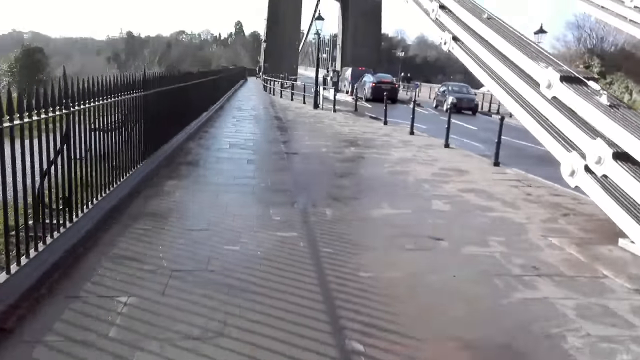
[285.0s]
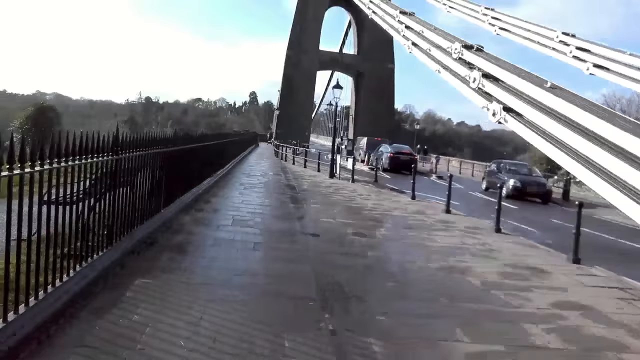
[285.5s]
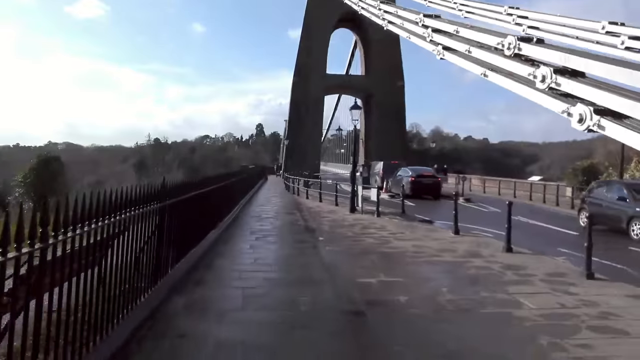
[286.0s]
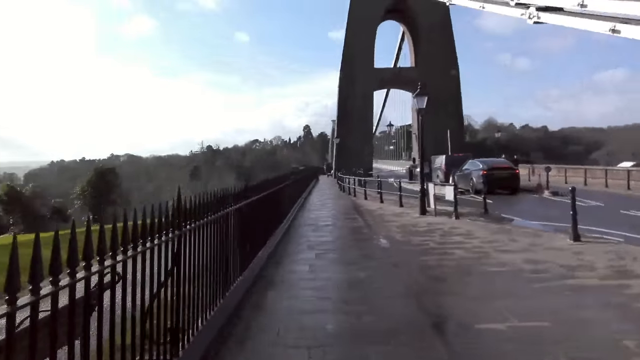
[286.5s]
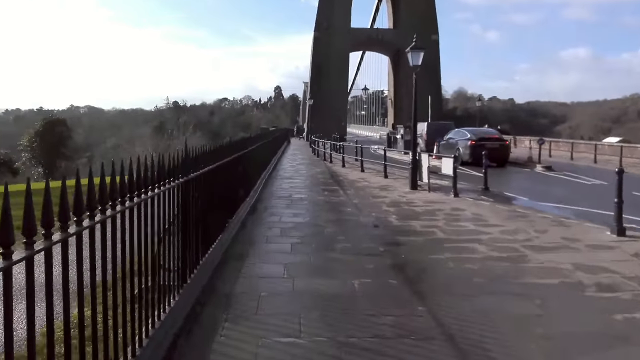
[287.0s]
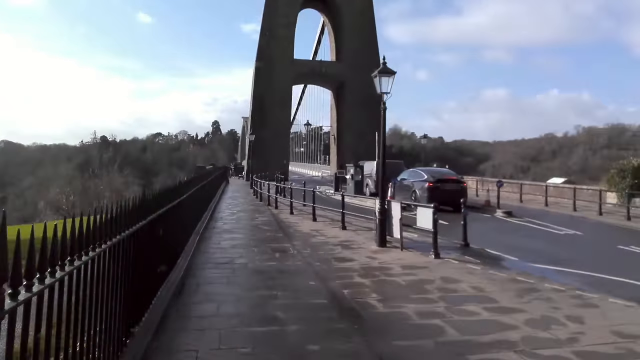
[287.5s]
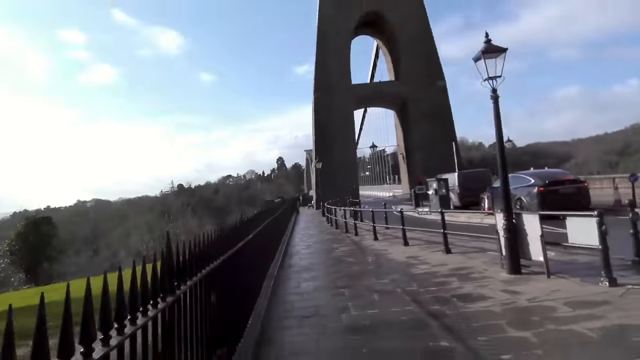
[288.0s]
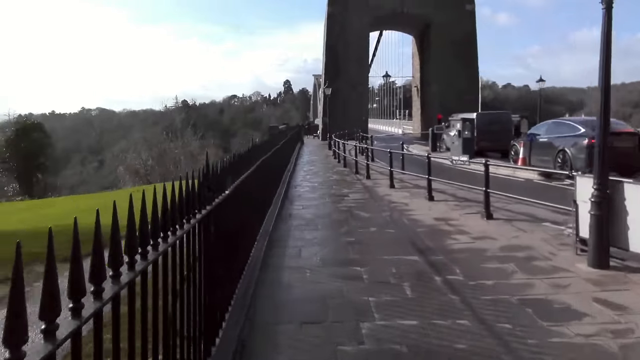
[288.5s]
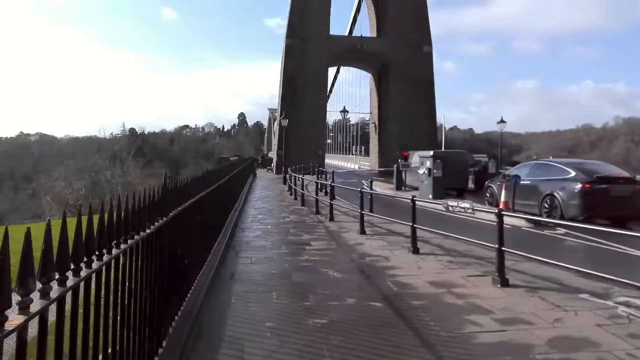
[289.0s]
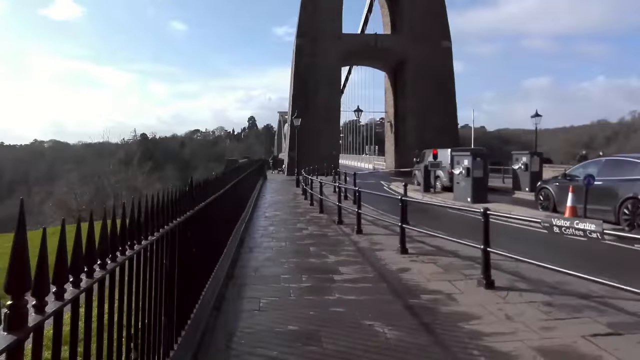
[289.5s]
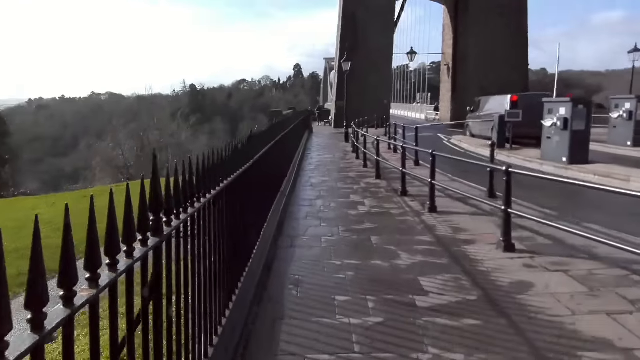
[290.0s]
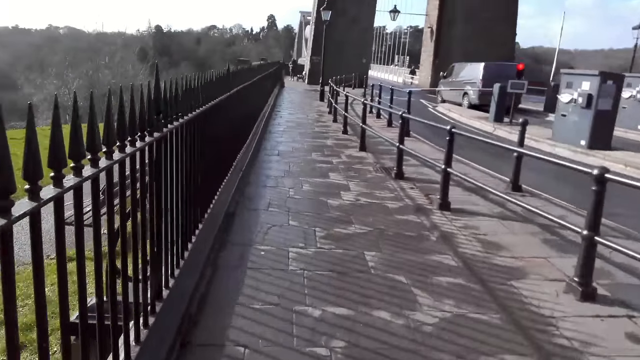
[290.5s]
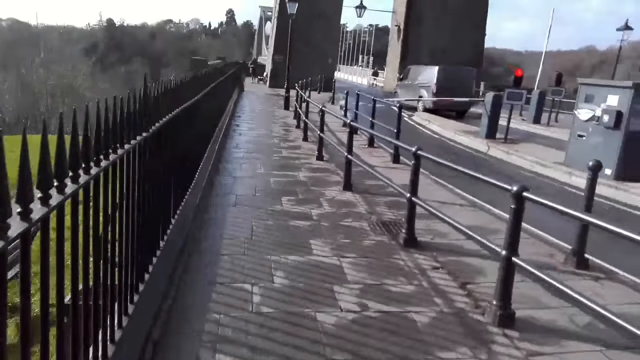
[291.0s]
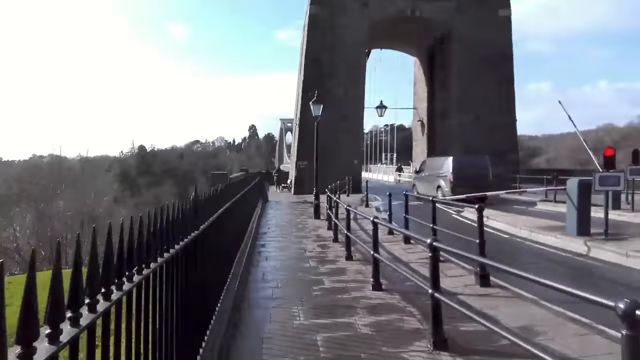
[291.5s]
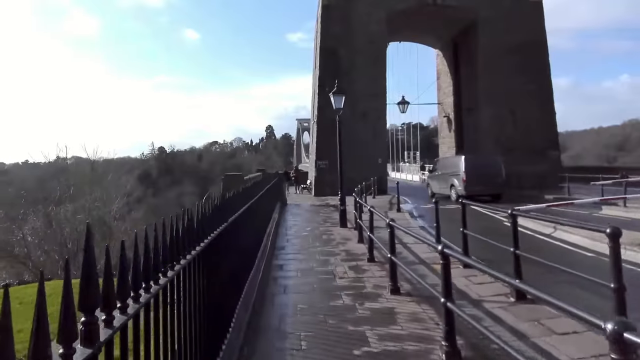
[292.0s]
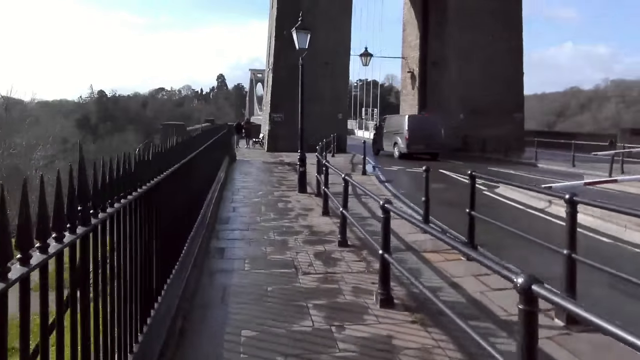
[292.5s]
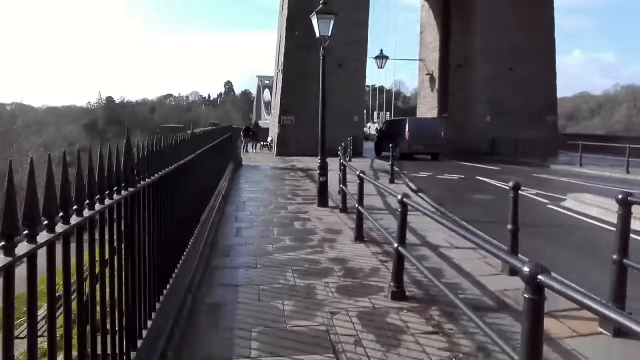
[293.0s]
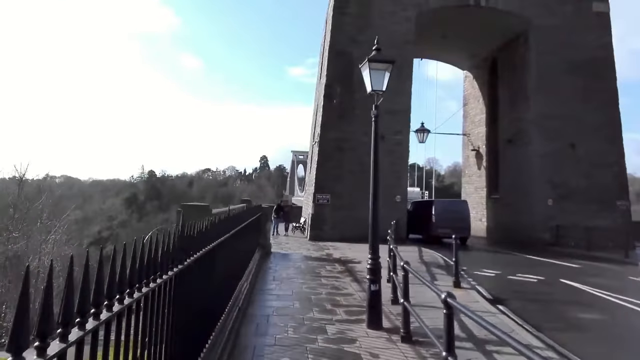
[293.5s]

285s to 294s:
A black car drives past the camera wearer.

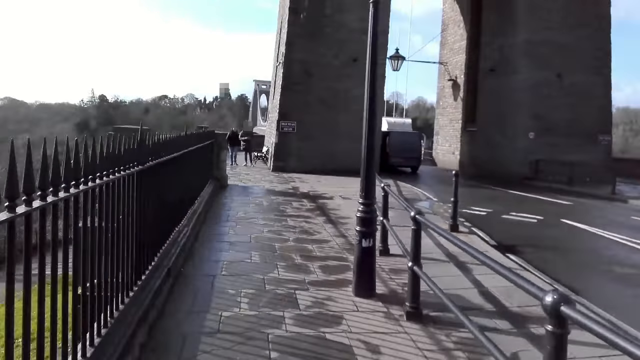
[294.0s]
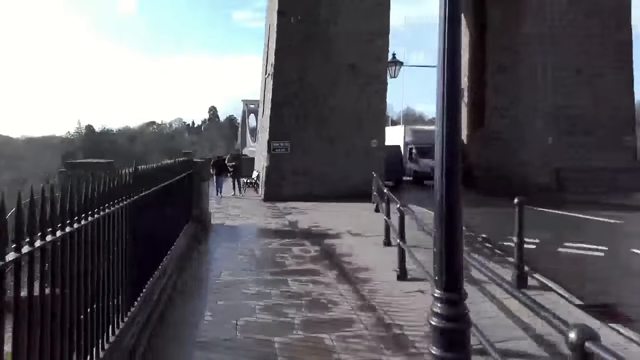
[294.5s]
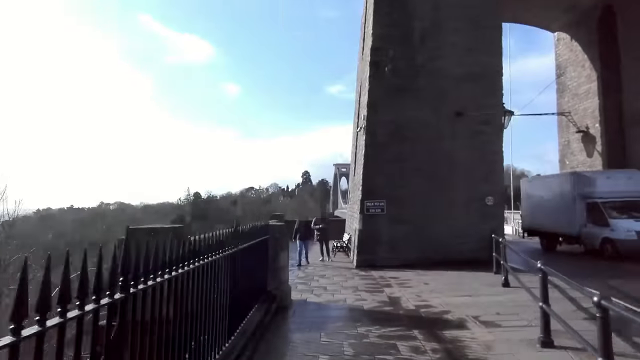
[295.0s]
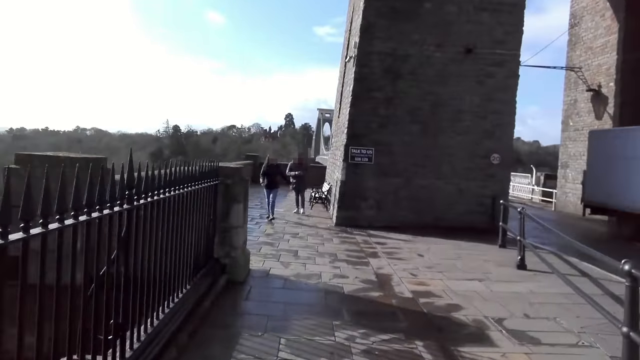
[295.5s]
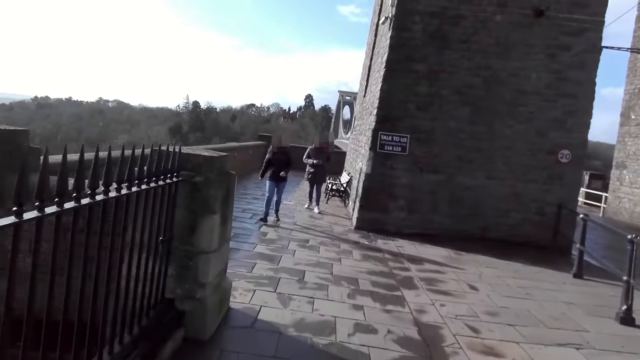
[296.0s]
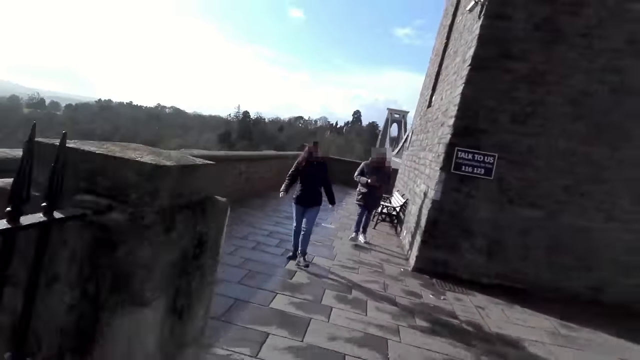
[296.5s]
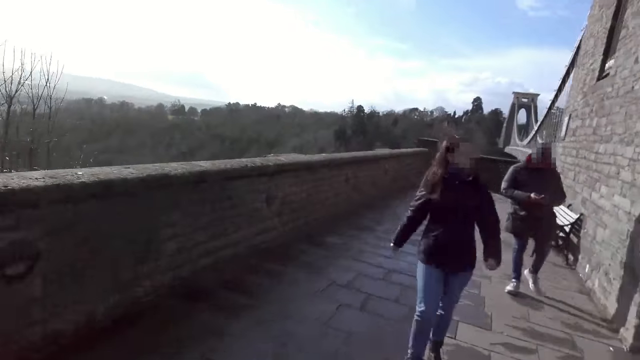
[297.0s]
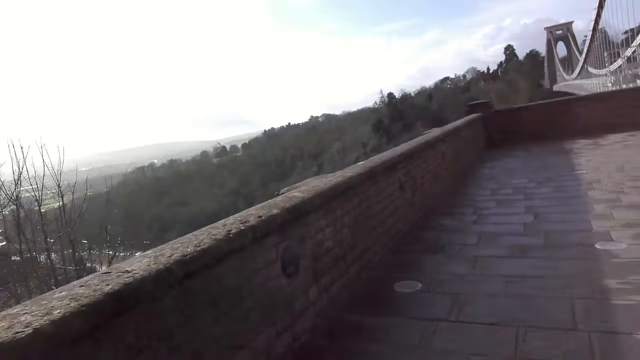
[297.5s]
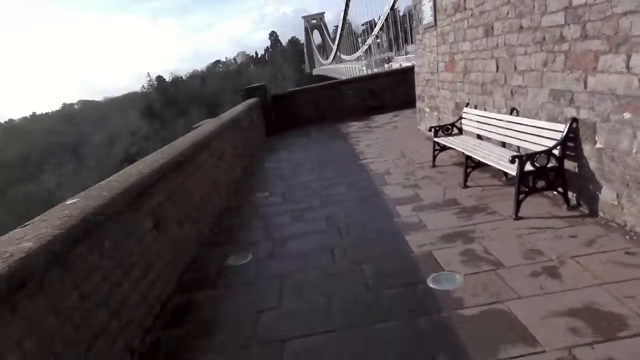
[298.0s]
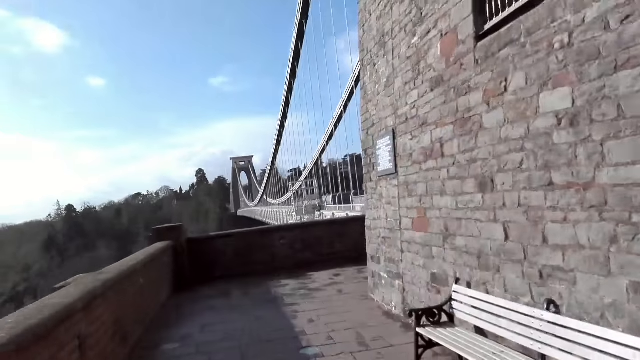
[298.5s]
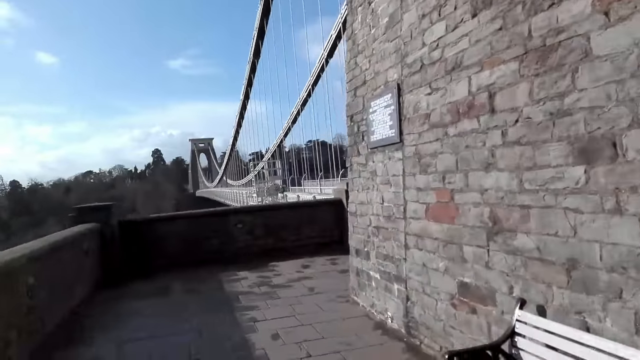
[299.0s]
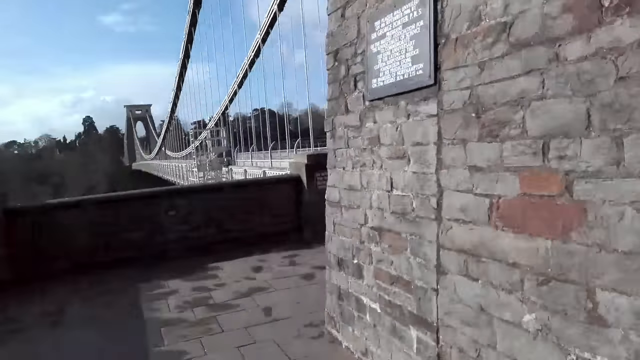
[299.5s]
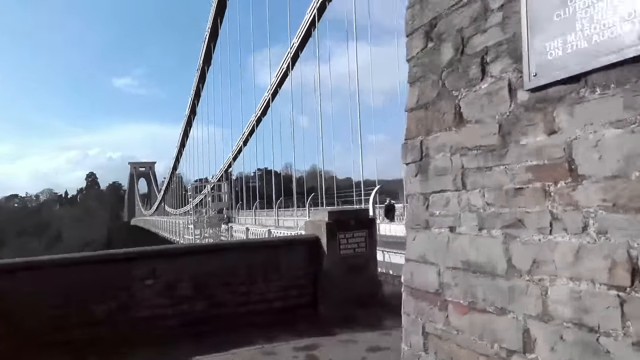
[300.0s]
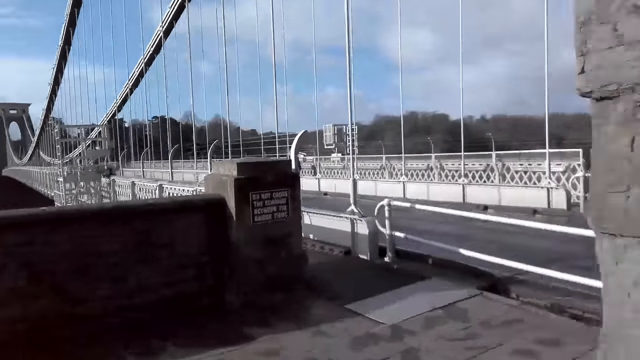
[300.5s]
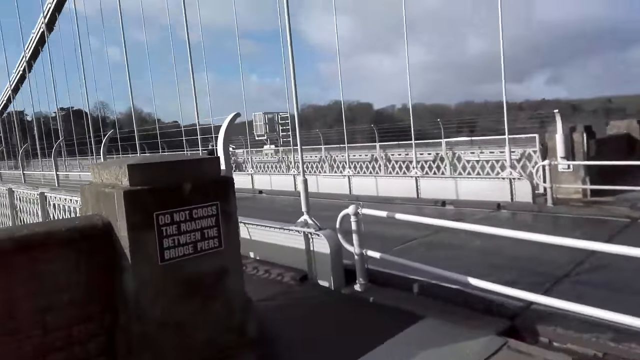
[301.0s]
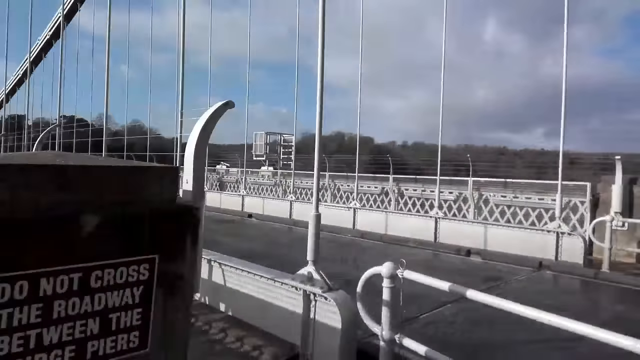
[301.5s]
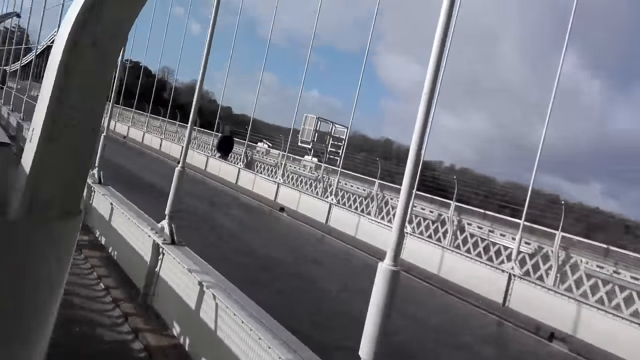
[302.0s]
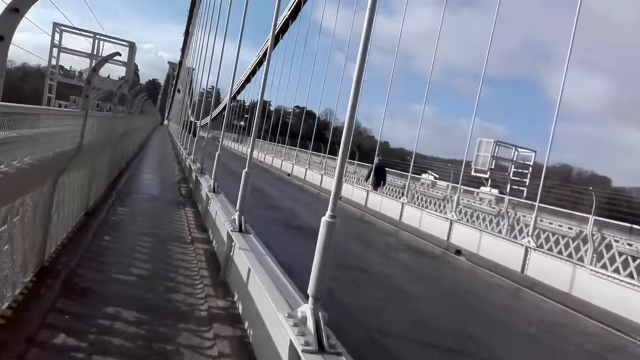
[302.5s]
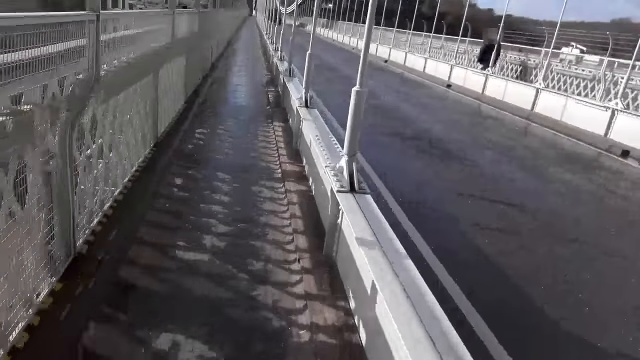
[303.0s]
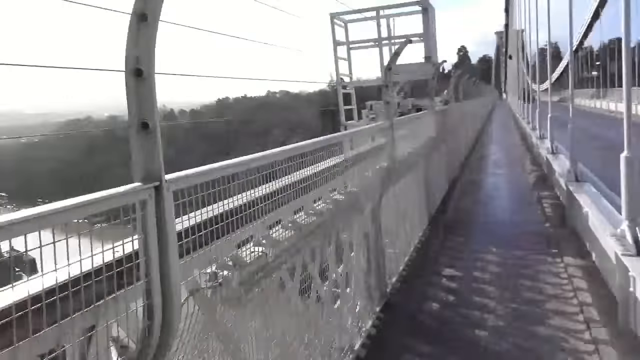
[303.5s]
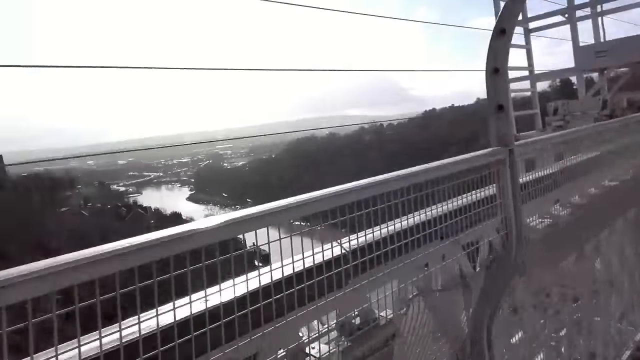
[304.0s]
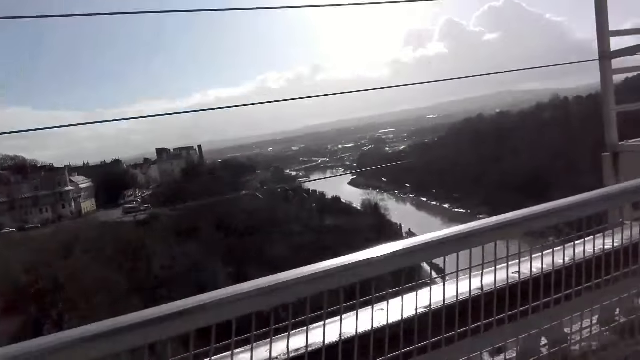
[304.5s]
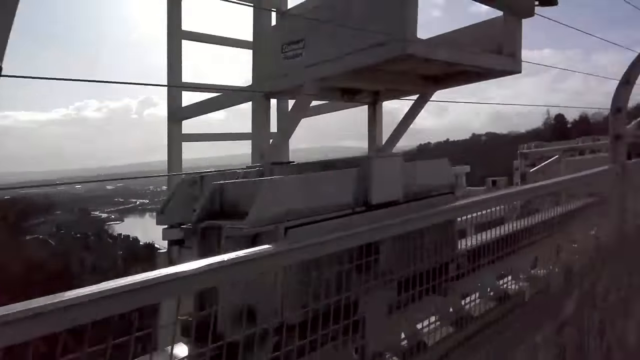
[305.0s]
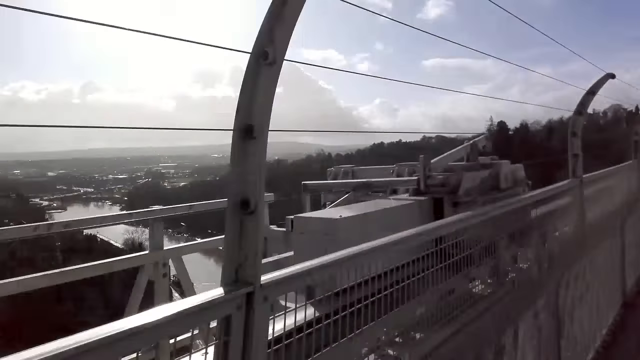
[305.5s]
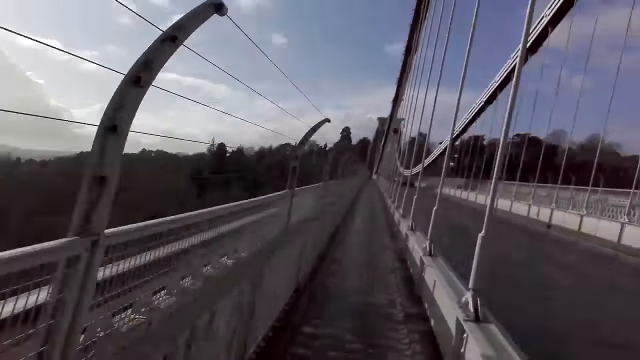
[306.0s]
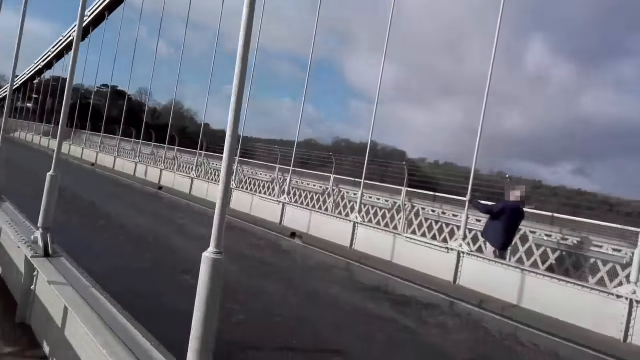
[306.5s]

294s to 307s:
A white truck drives past the camera wearer. The camera wearer jogs past a woman.
